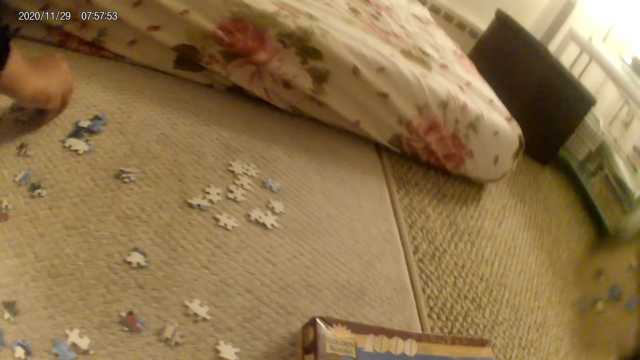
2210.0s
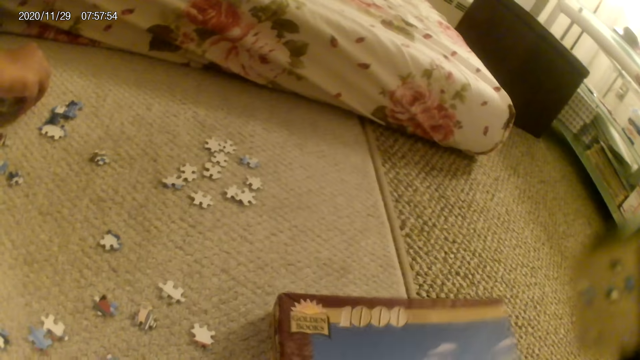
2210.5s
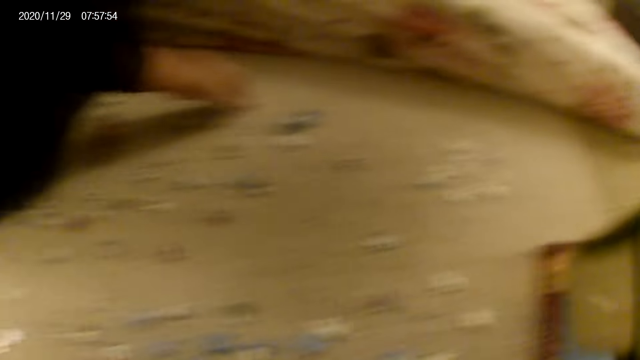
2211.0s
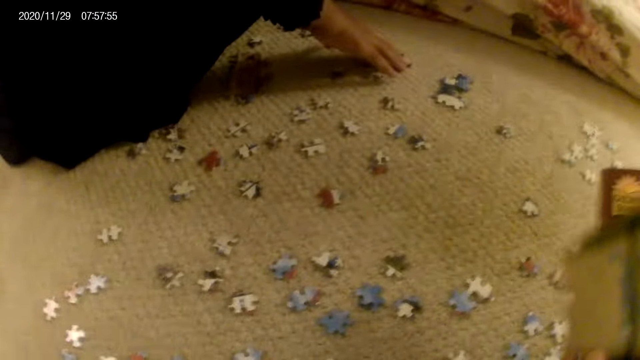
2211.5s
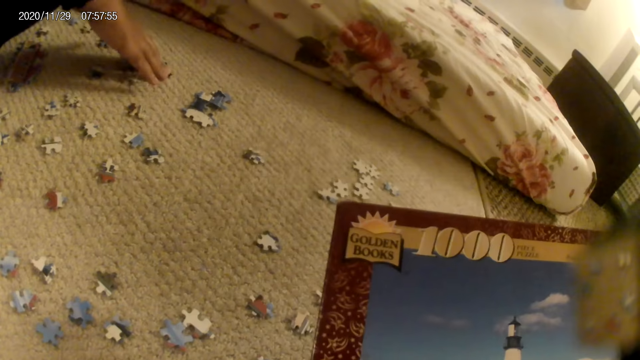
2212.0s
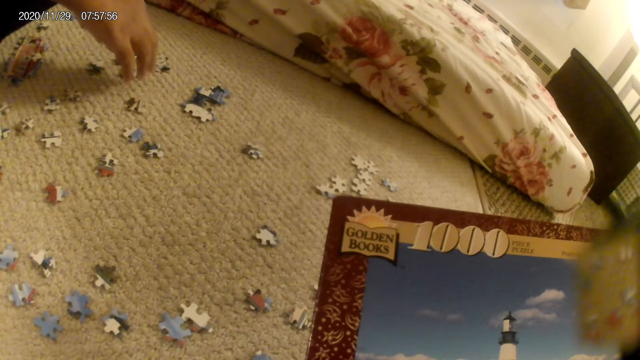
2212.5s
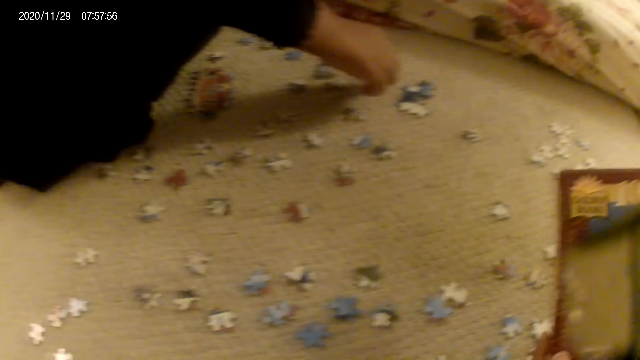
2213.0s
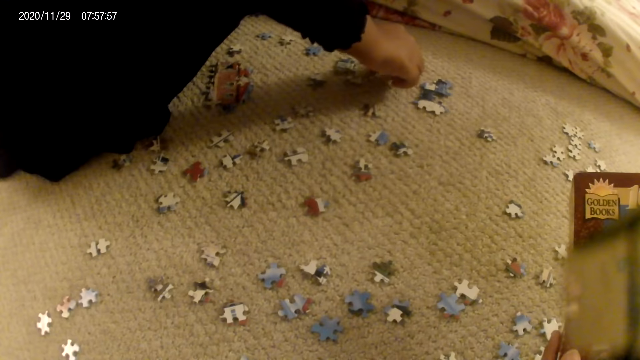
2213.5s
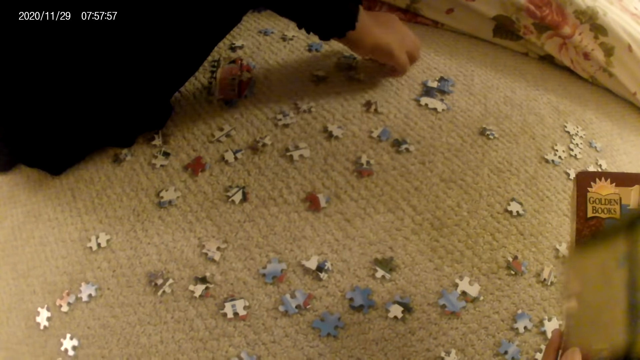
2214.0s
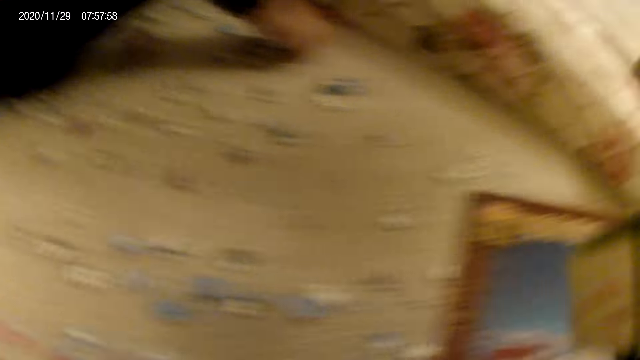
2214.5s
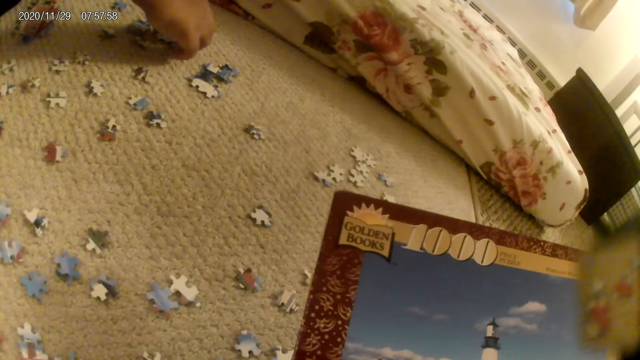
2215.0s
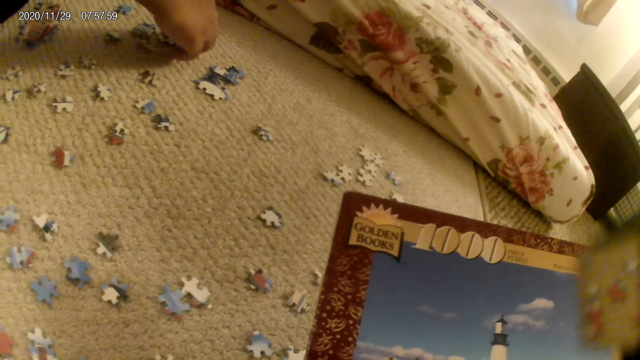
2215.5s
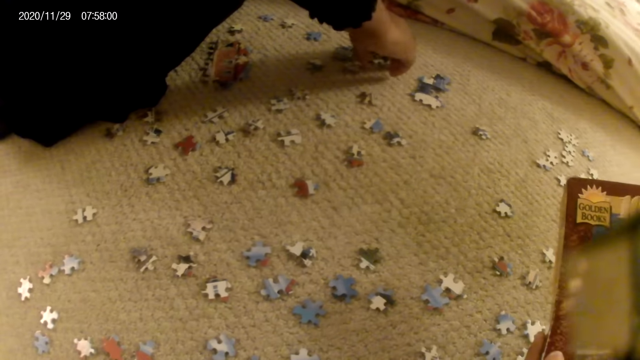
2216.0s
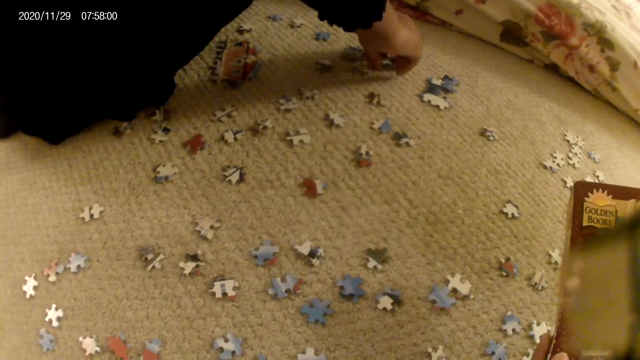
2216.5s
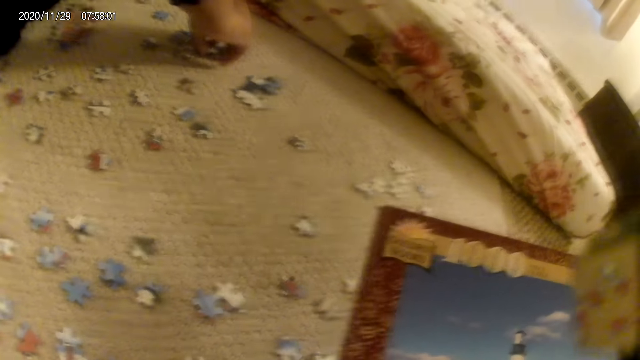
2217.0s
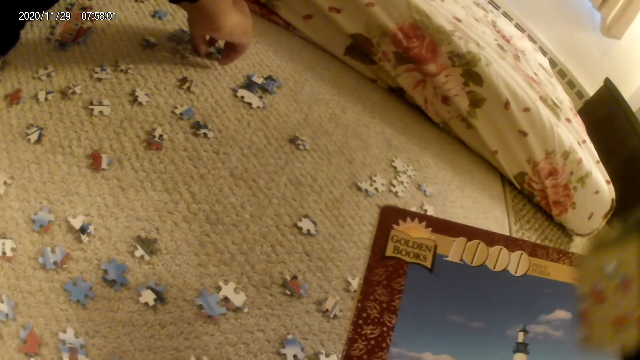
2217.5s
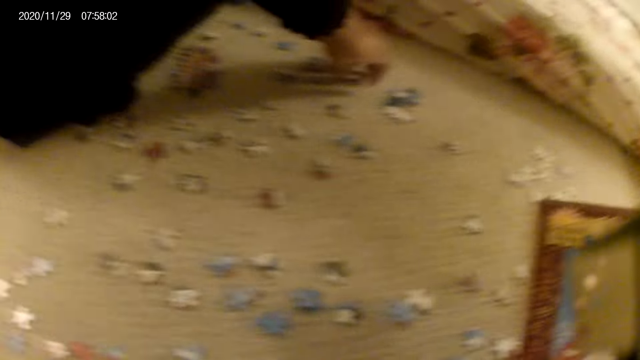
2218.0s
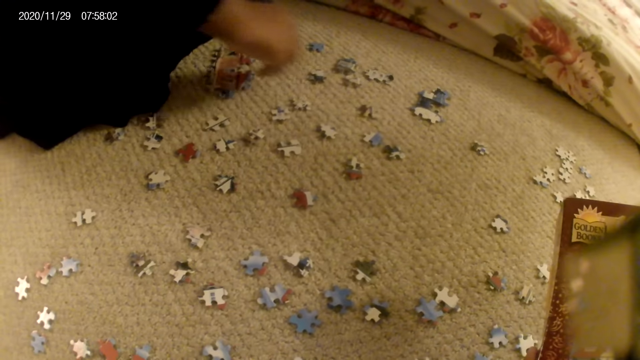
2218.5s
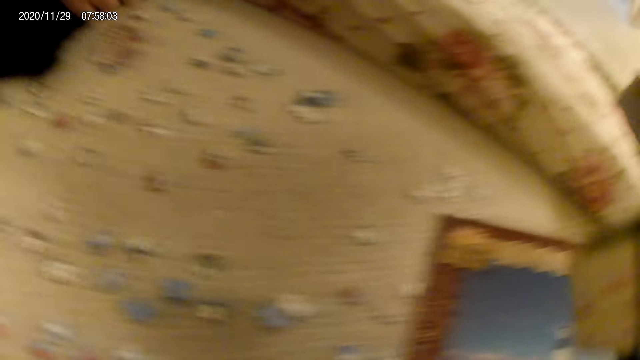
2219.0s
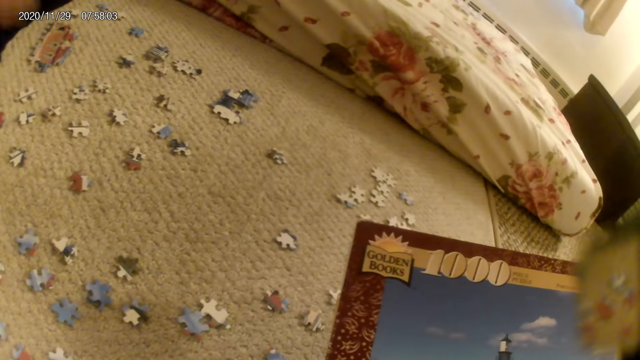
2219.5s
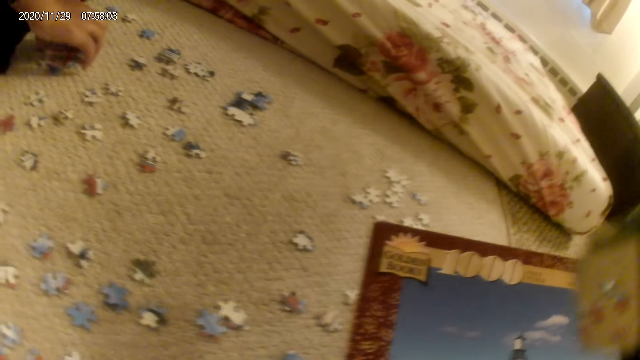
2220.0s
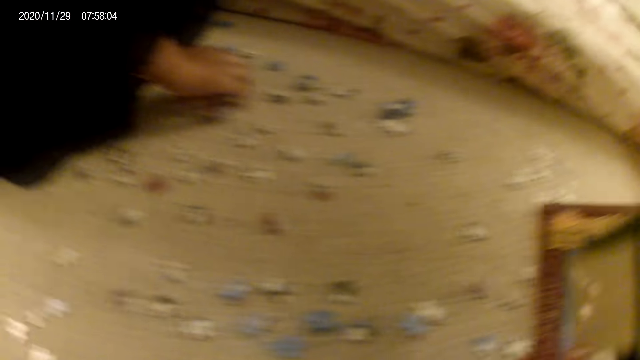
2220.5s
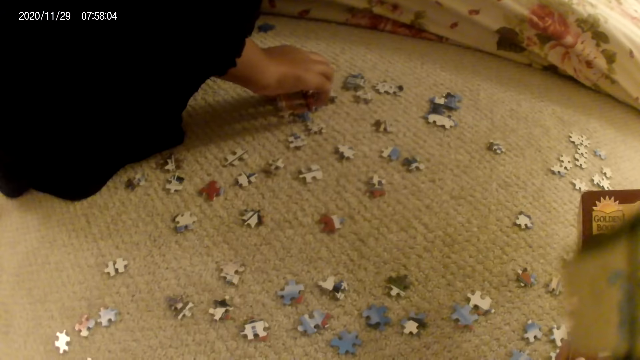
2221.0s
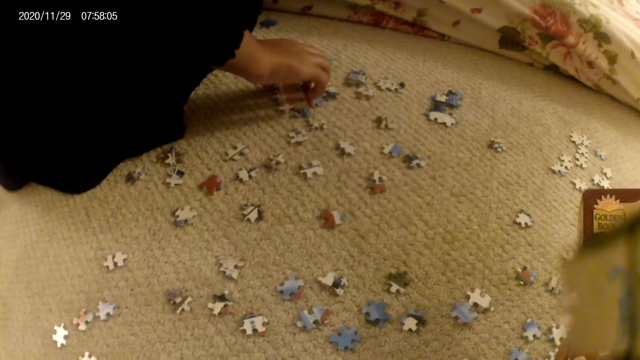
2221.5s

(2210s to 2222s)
The camera wearer picks up the puzzle box. They stare at the puzzle box. A lady stares at the puzzle structure and holds the puzzle structure. The lady unhands the puzzle structure. The lady stares at the puzzle structure. The lady moves the puzzle structure on the floor.

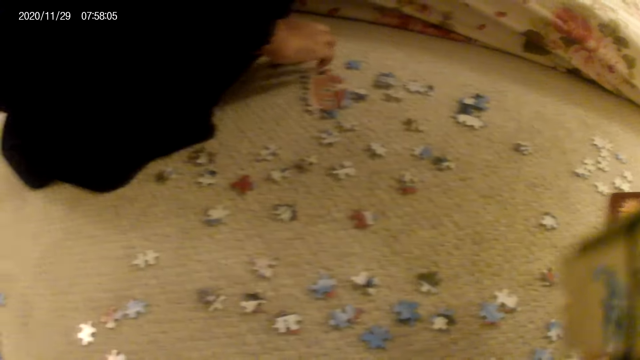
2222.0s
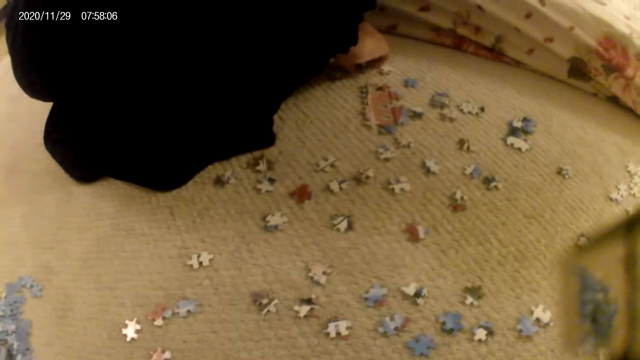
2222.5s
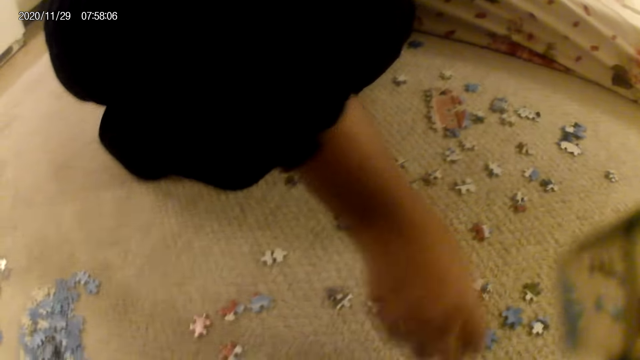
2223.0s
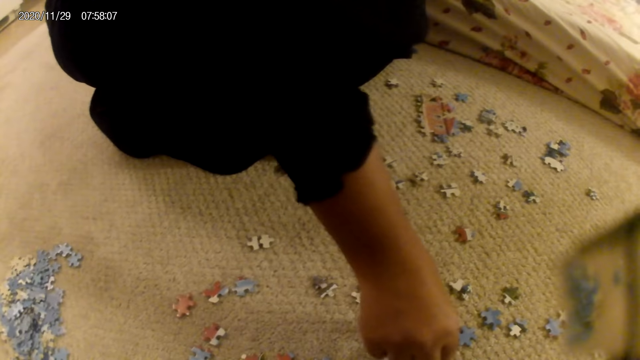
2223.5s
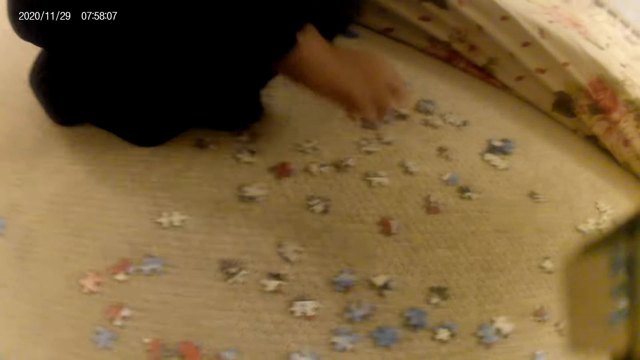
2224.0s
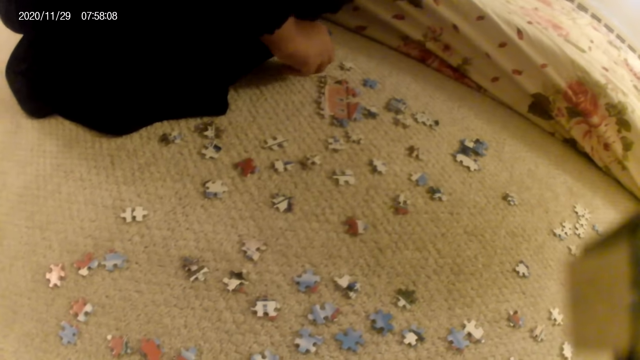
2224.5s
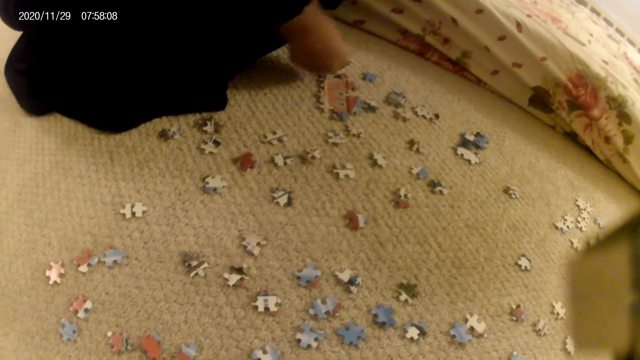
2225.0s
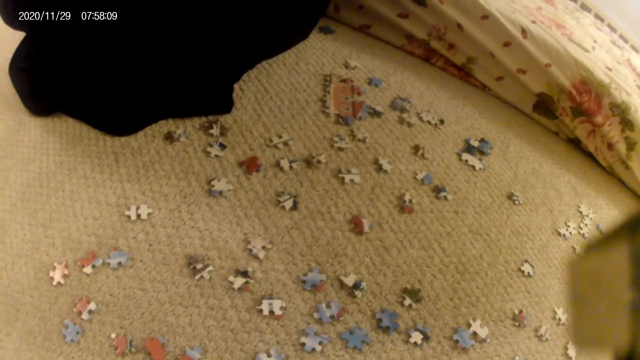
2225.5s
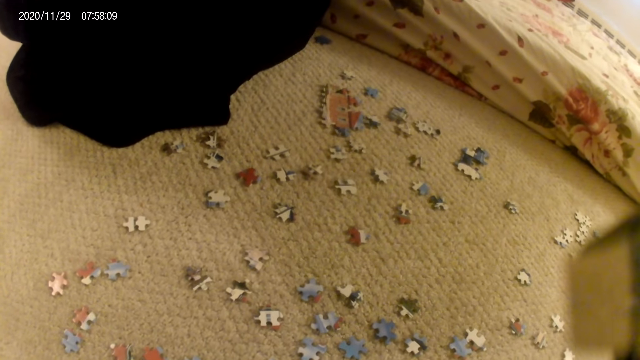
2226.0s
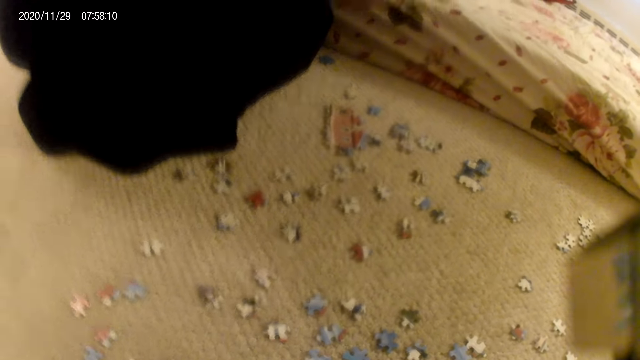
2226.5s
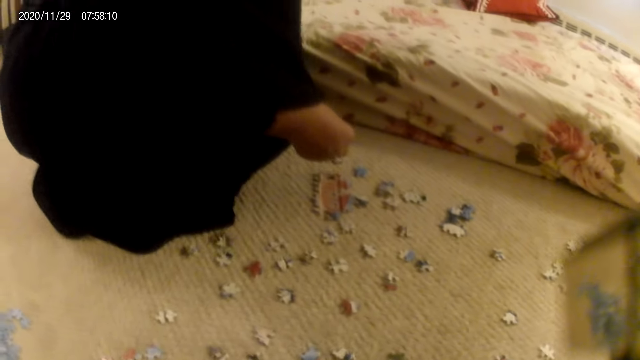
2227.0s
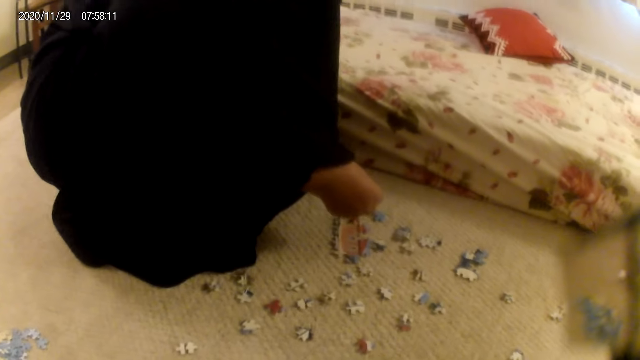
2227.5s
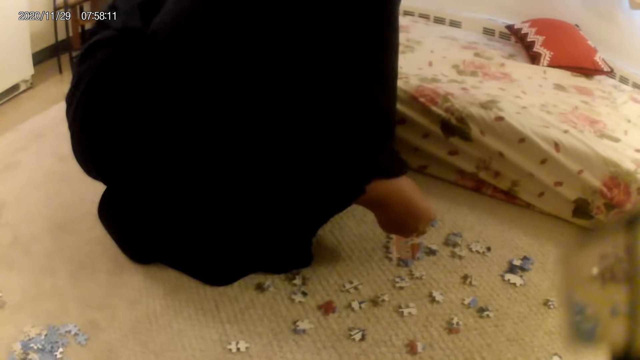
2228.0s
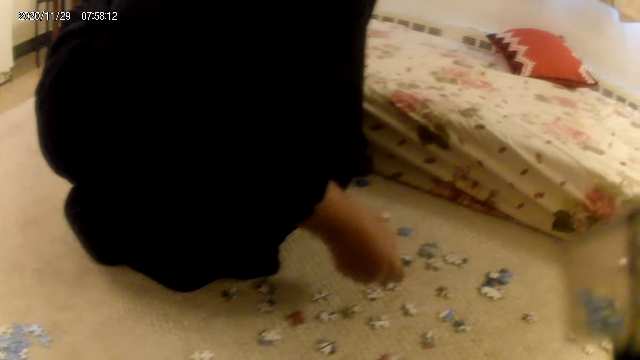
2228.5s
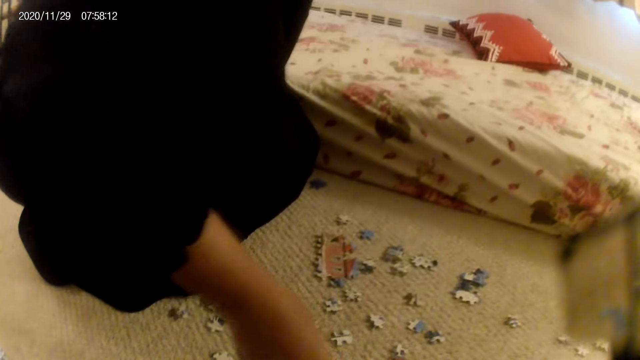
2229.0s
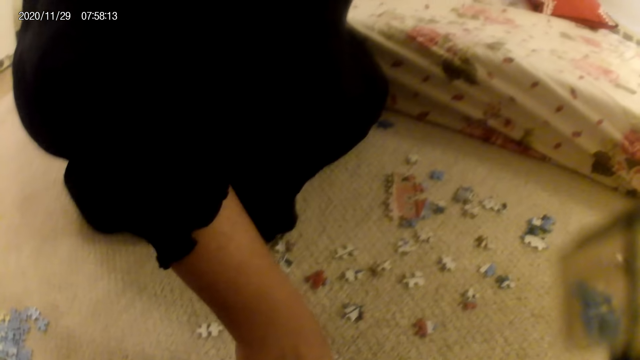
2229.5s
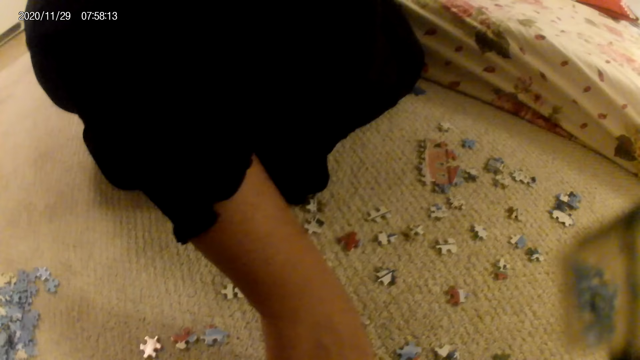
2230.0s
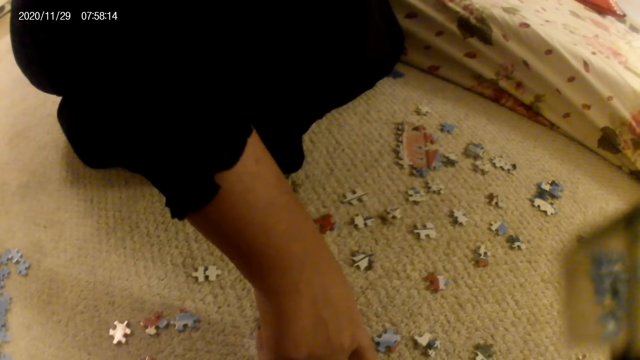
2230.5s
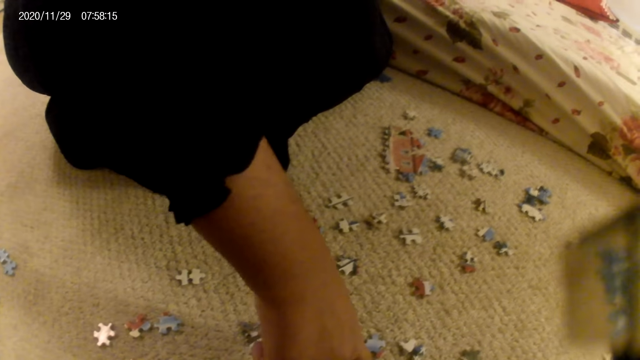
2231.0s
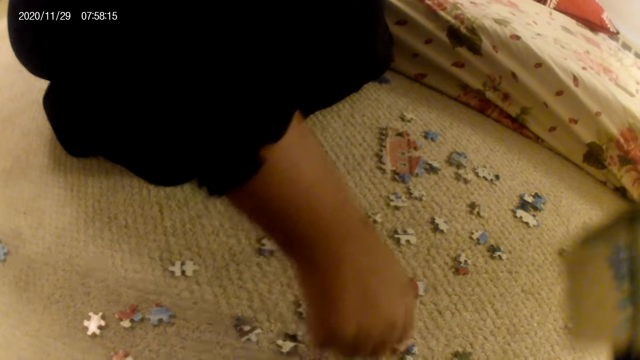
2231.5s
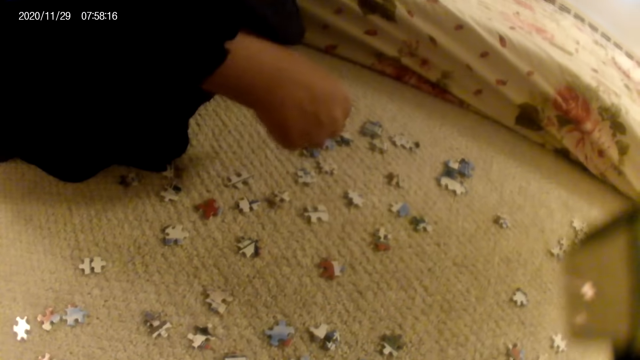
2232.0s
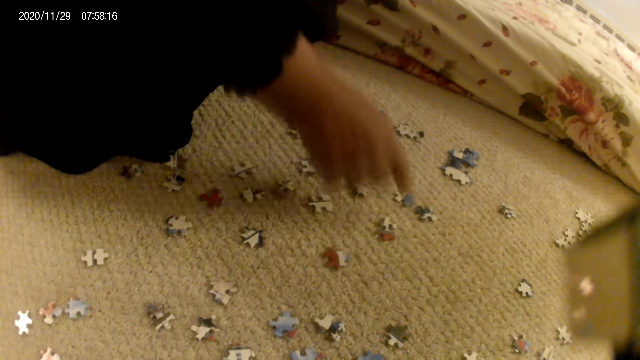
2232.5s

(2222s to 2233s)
A lady picks up a puzzle piece and places the puzzle piece on the floor. The camera wearer stares at the puzzle pieces on the floor. The lady picks up the puzzle piece. The lady stares at the puzzle piece.
